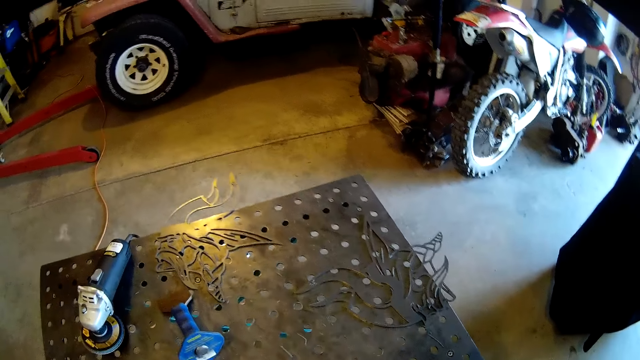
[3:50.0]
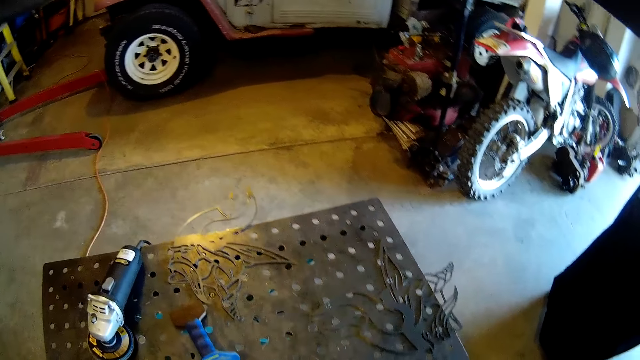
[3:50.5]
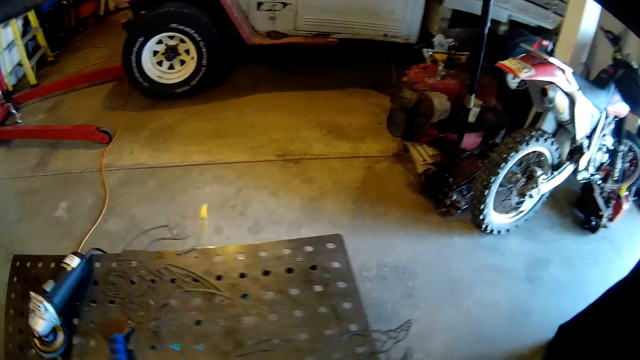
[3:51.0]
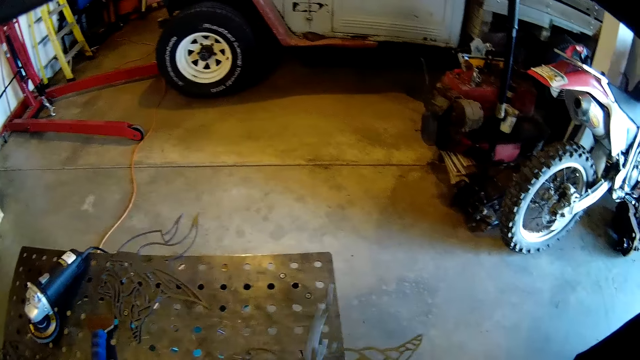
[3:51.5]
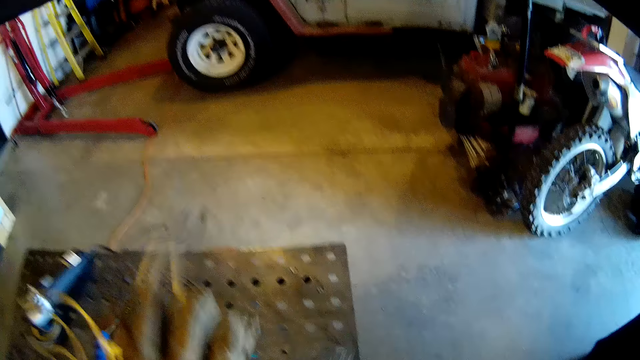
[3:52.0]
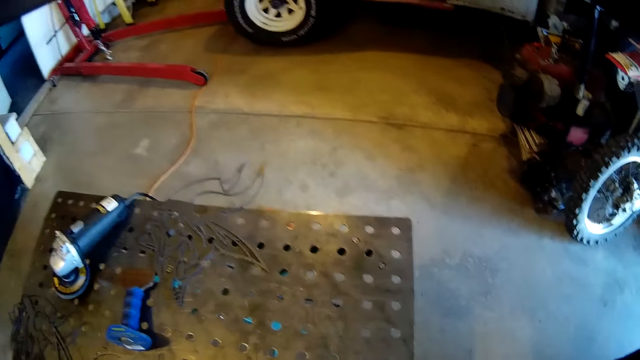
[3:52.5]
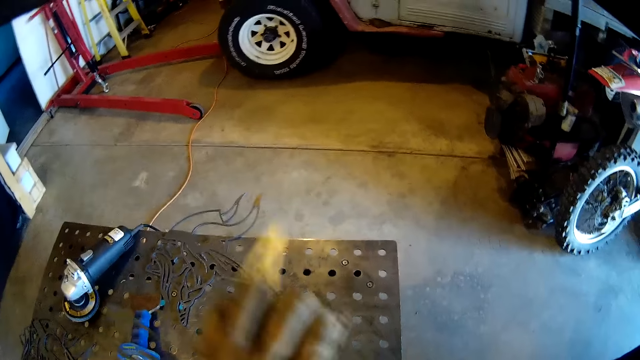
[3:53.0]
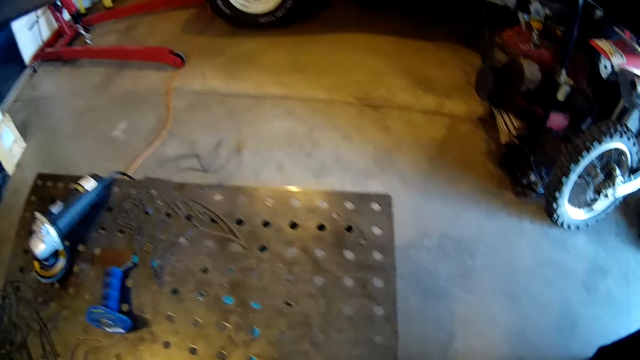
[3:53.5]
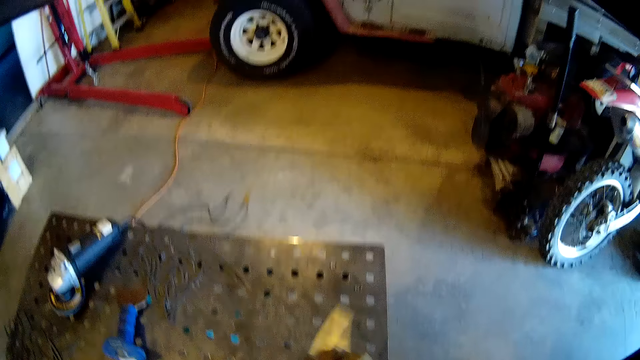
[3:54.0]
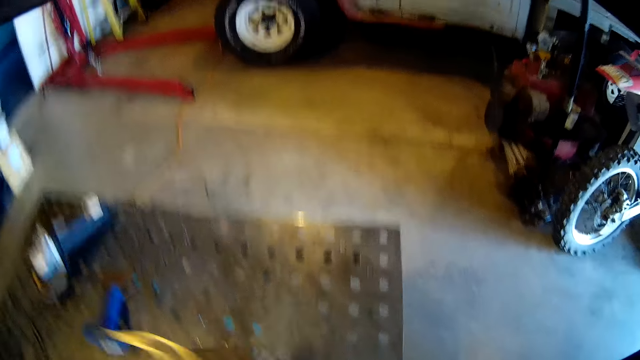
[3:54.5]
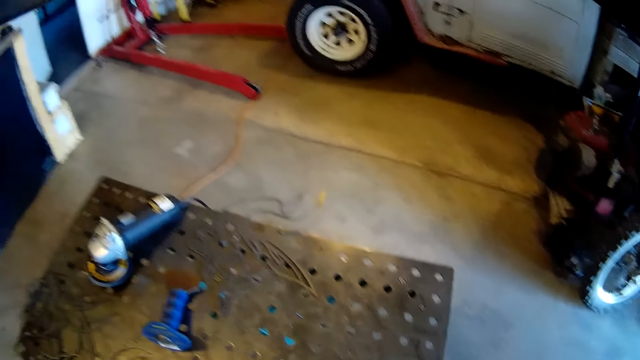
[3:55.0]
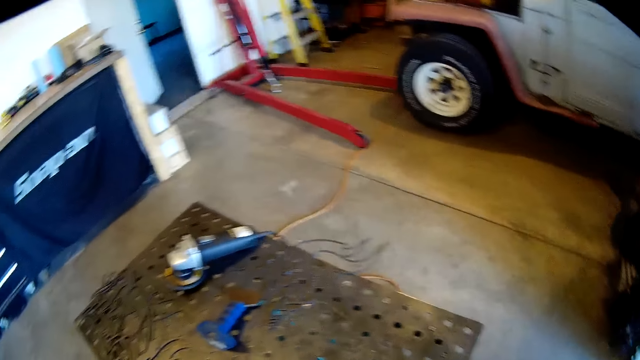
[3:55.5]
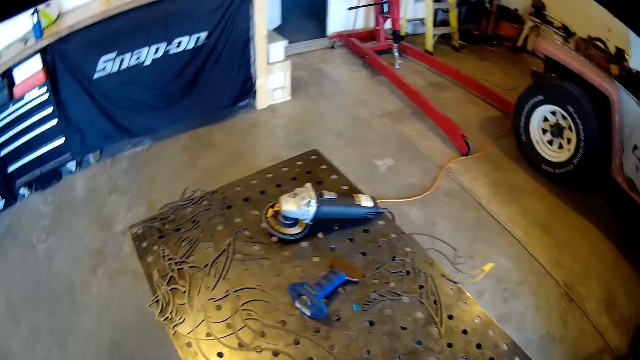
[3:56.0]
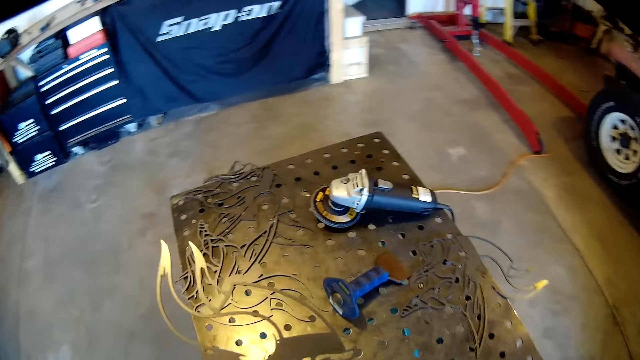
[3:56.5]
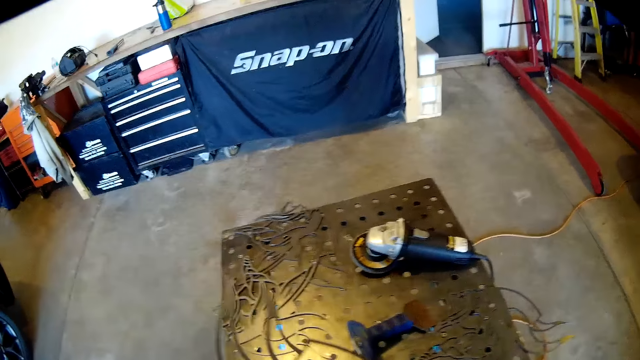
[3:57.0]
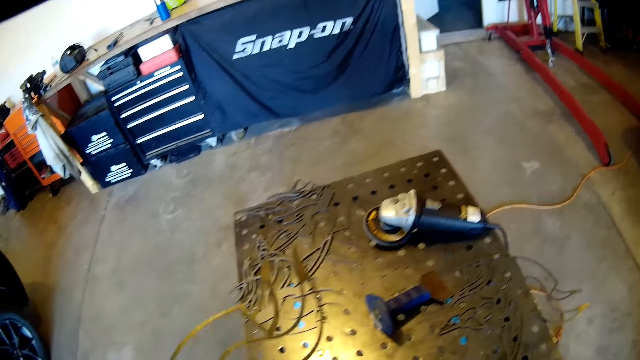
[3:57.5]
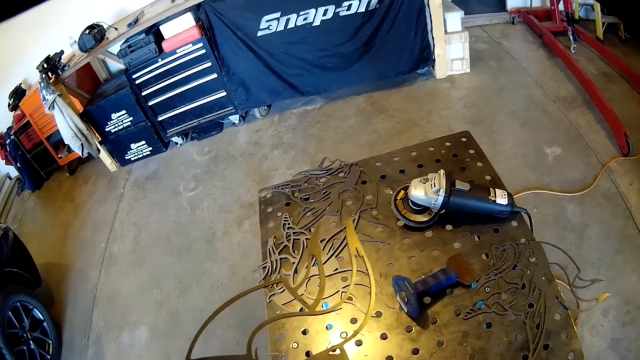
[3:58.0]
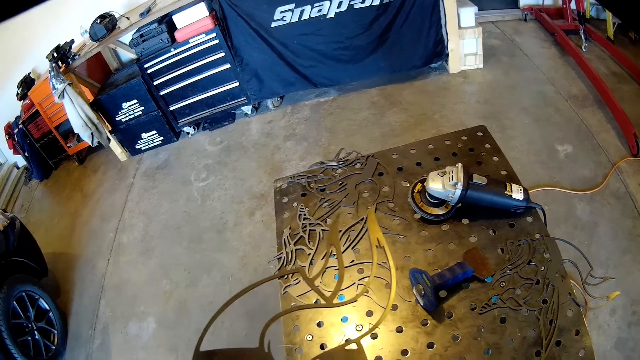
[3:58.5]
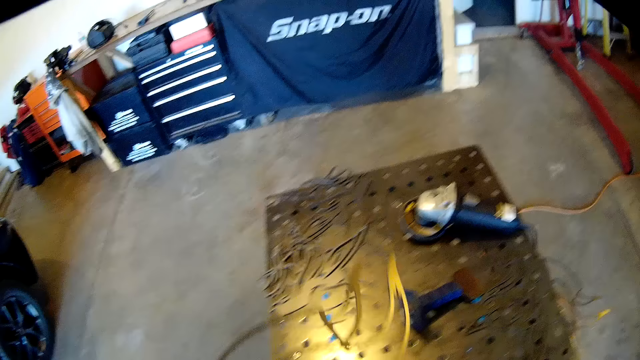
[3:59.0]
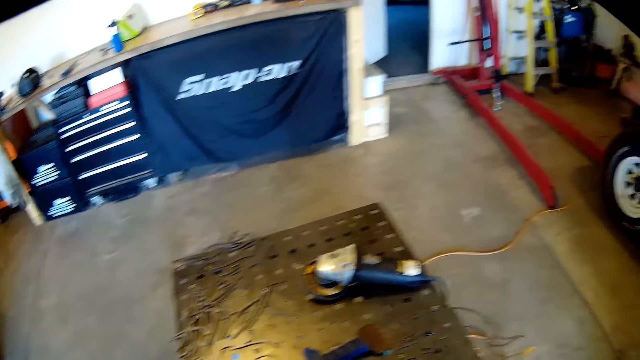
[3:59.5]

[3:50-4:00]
The camera wearer scans through the metal piece in his hand.

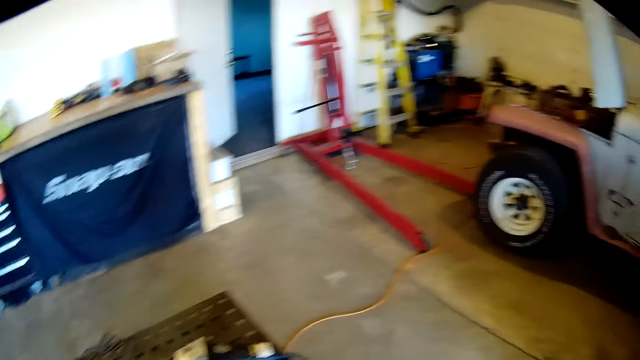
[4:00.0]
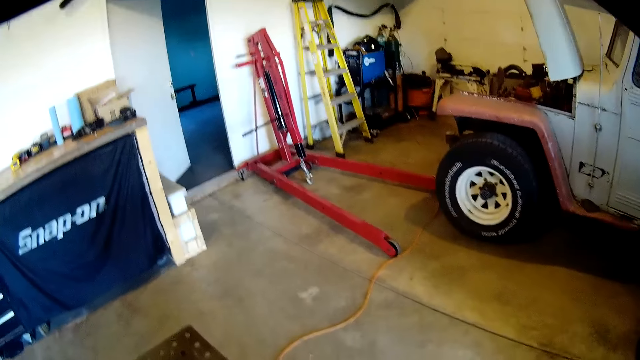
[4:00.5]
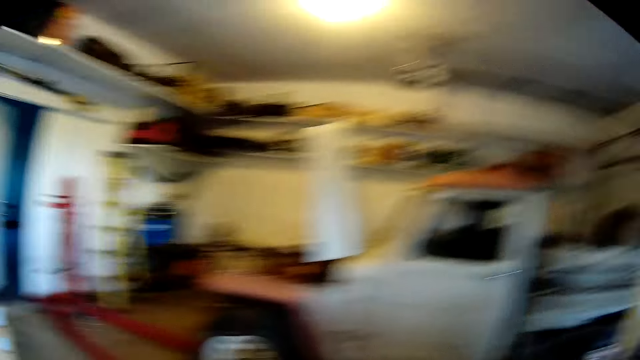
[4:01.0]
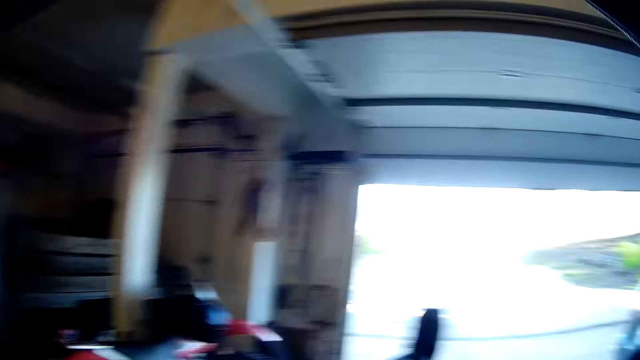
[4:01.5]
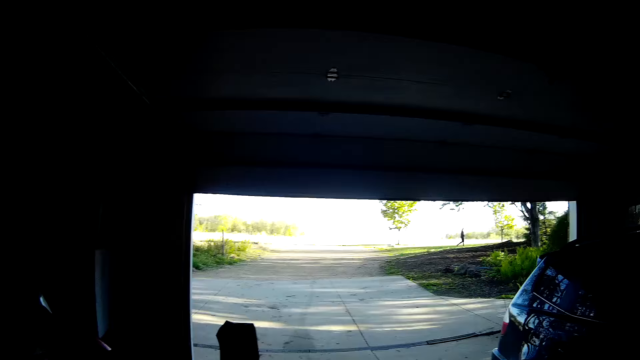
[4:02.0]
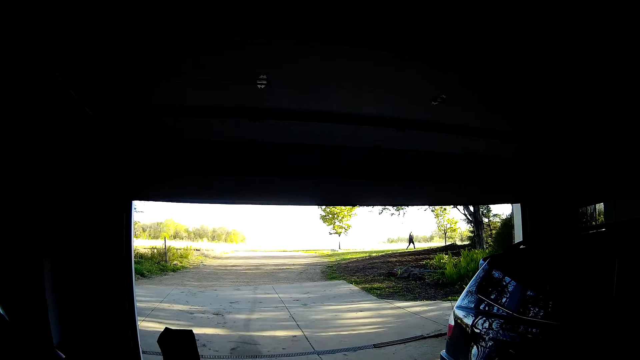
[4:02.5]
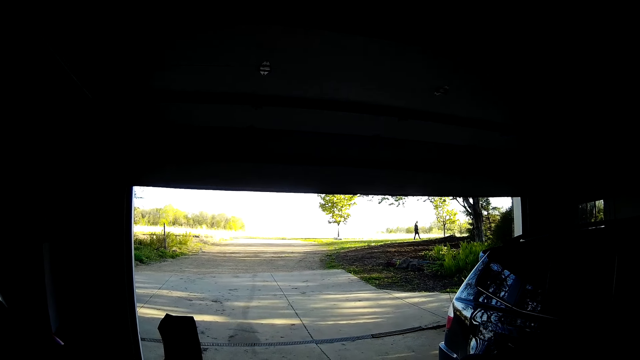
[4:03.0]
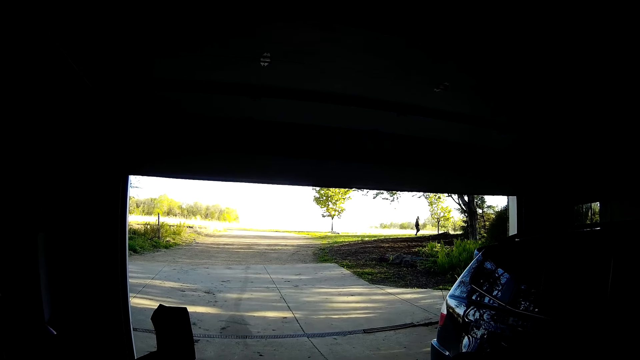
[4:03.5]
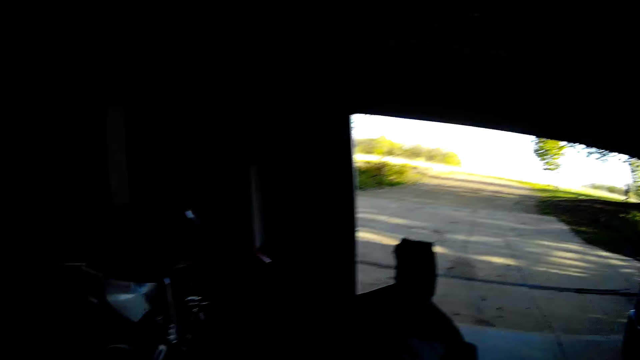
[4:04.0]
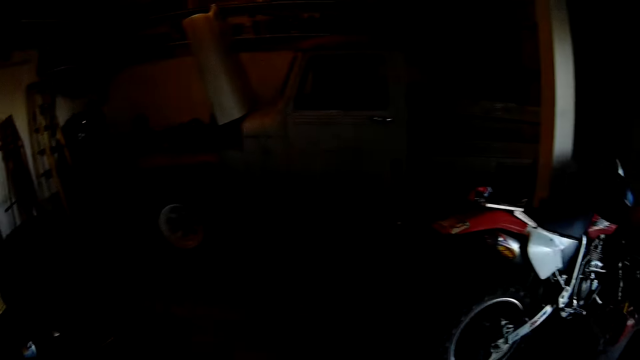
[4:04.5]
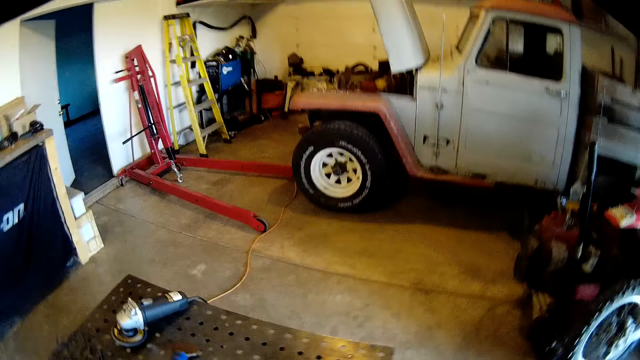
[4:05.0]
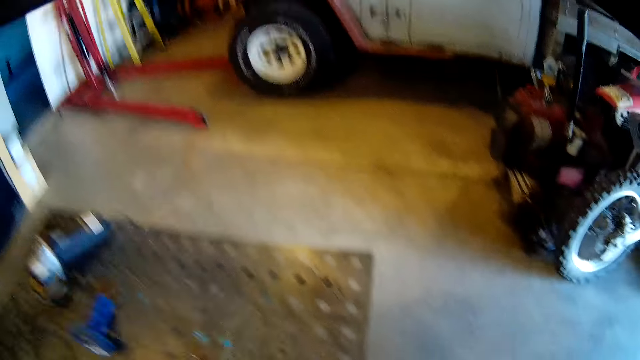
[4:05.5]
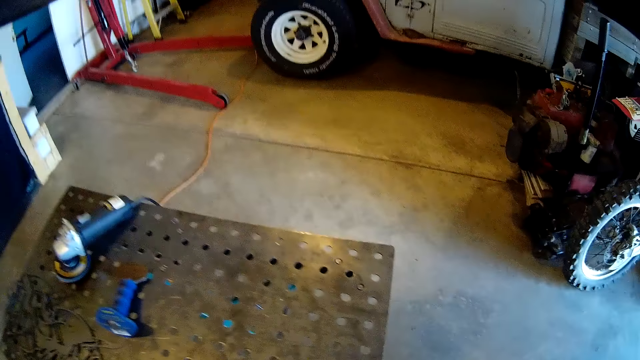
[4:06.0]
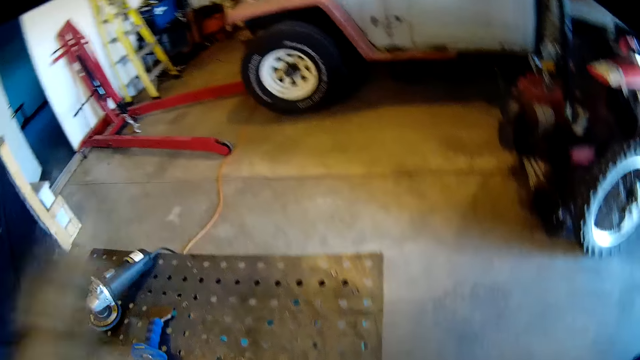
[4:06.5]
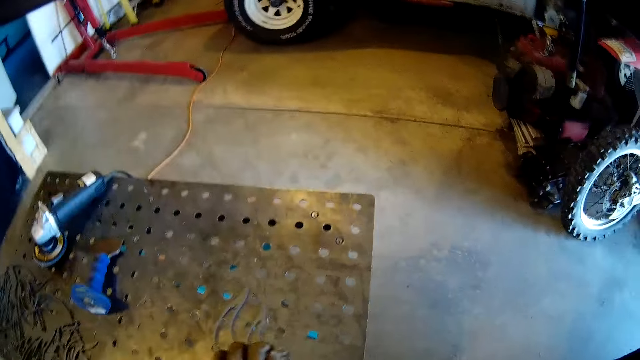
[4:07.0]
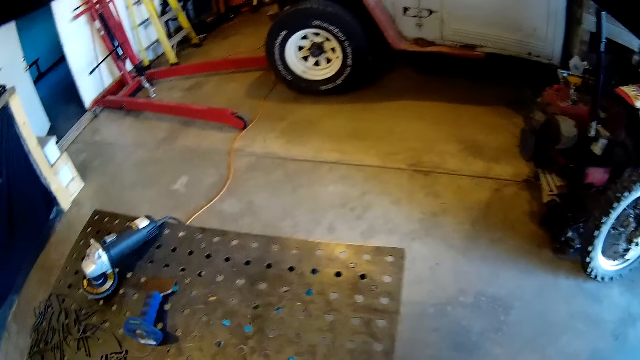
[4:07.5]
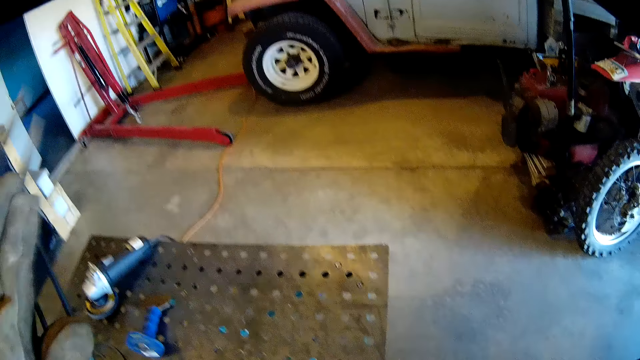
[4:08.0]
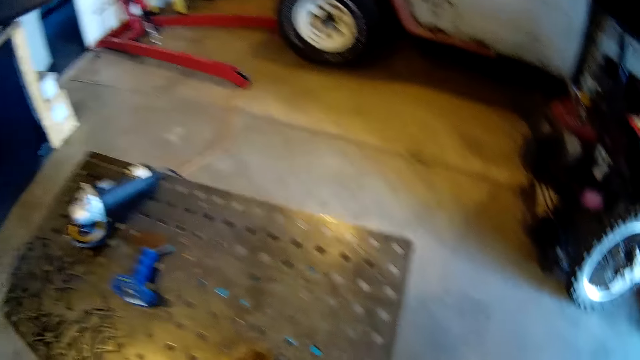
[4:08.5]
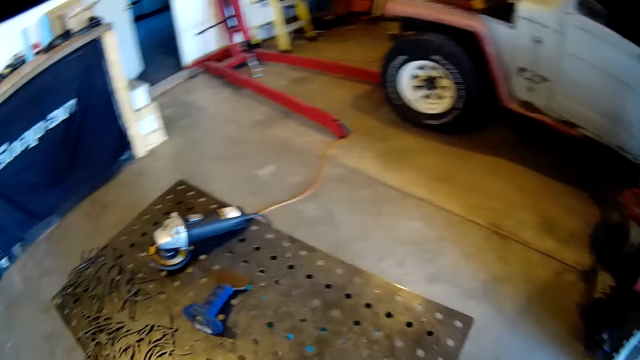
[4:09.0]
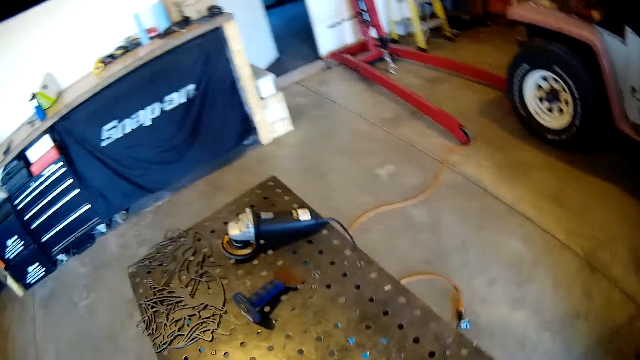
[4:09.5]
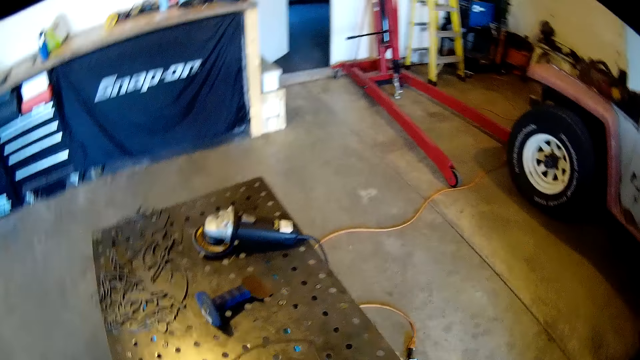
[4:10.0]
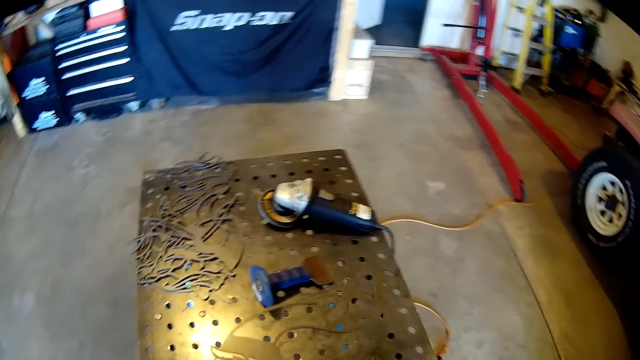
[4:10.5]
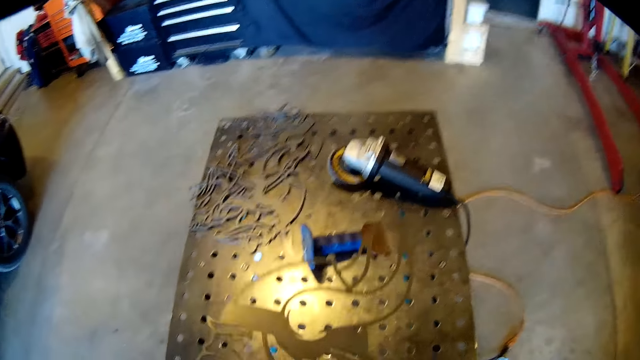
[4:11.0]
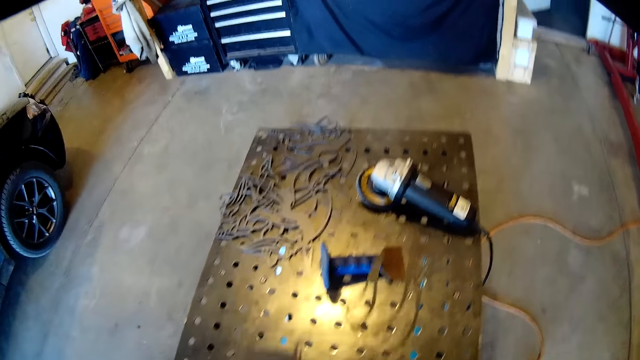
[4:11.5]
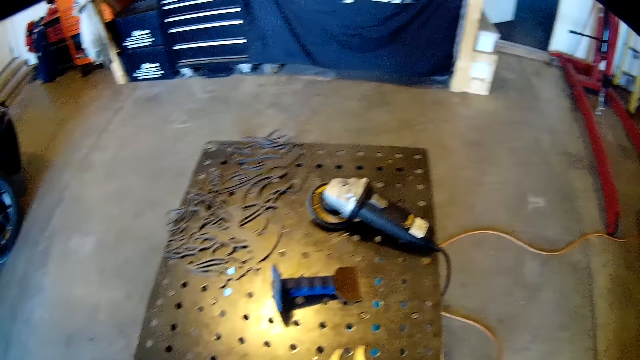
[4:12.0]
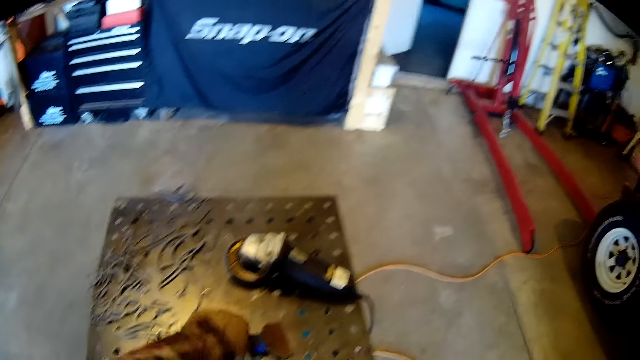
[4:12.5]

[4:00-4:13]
The camera wearer looks outside the workshop. They hit the metal piece on the workbench. They look on the metal.
